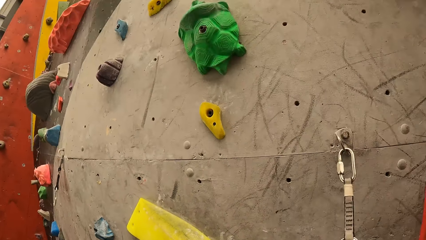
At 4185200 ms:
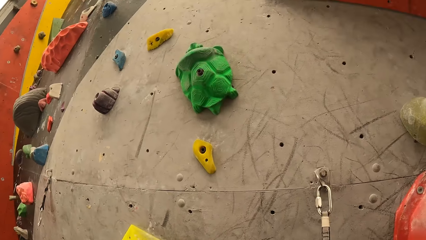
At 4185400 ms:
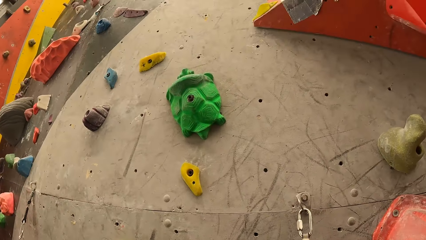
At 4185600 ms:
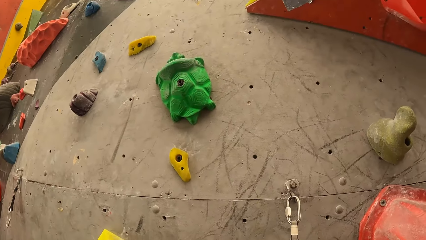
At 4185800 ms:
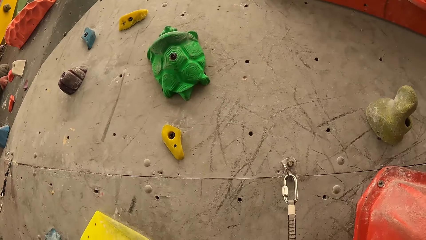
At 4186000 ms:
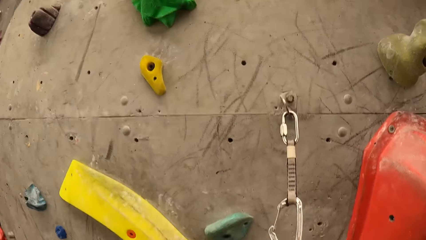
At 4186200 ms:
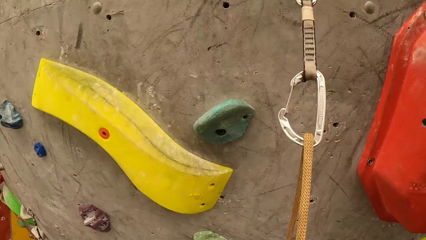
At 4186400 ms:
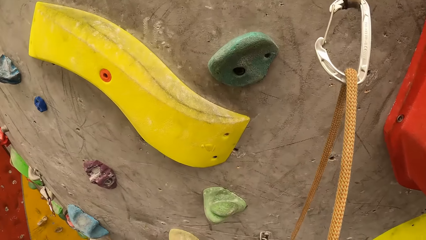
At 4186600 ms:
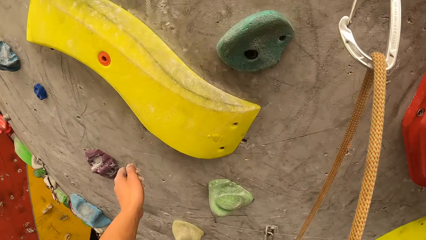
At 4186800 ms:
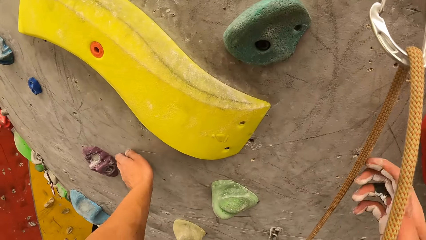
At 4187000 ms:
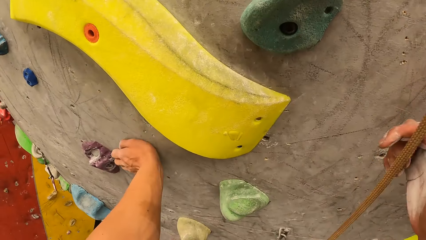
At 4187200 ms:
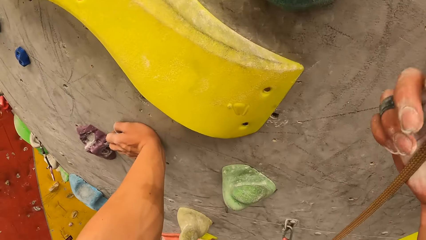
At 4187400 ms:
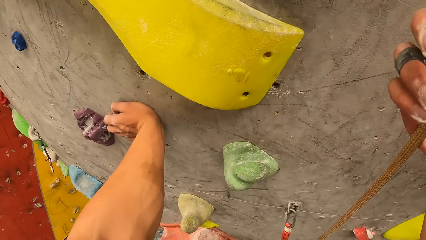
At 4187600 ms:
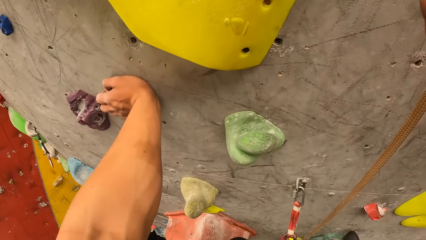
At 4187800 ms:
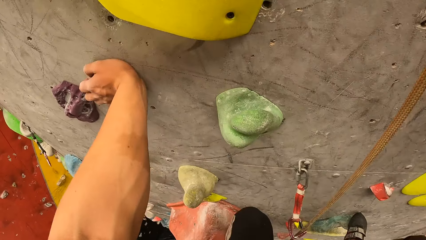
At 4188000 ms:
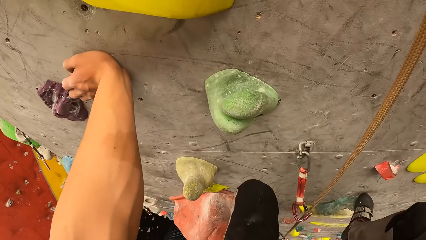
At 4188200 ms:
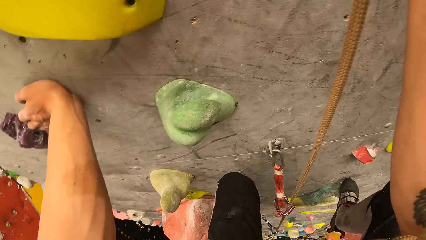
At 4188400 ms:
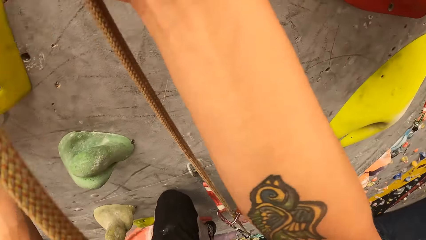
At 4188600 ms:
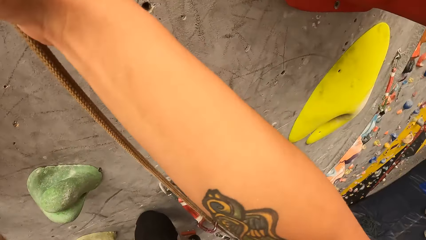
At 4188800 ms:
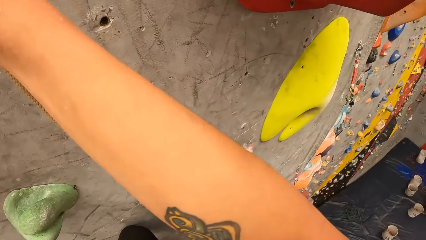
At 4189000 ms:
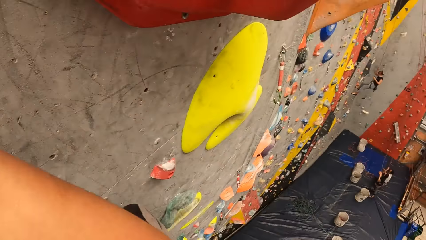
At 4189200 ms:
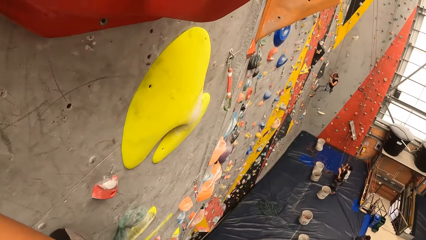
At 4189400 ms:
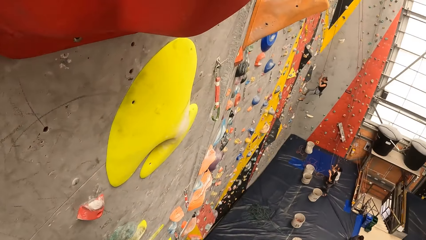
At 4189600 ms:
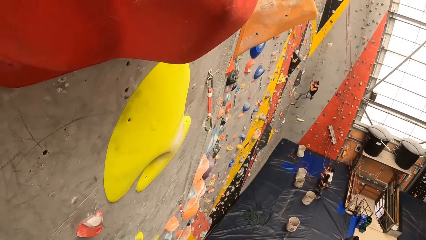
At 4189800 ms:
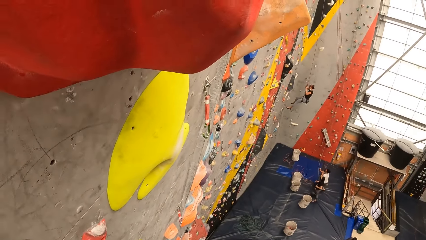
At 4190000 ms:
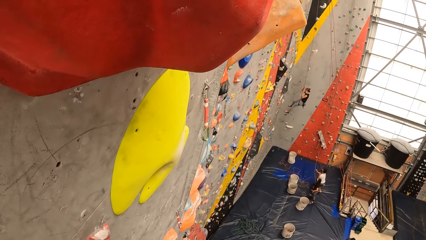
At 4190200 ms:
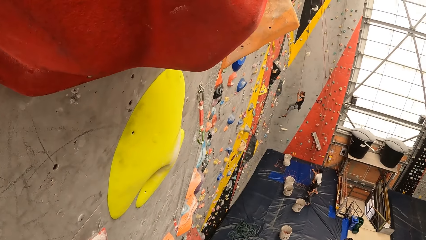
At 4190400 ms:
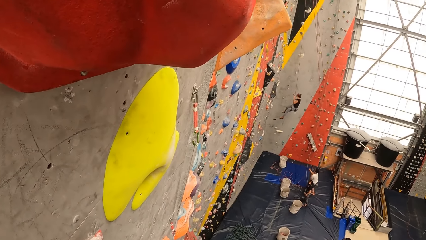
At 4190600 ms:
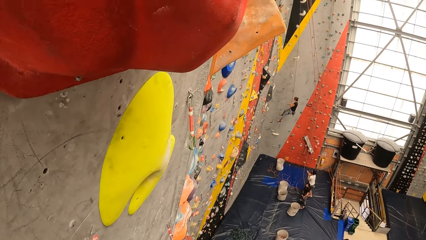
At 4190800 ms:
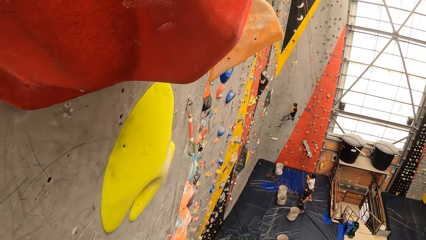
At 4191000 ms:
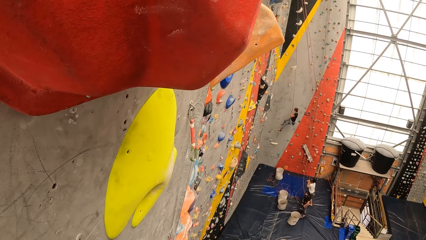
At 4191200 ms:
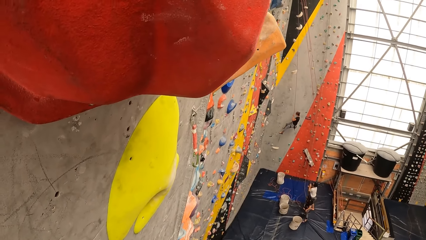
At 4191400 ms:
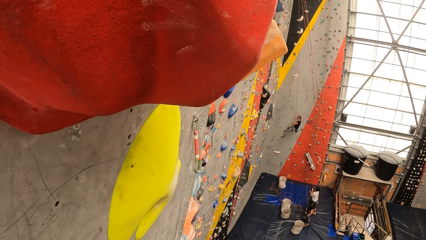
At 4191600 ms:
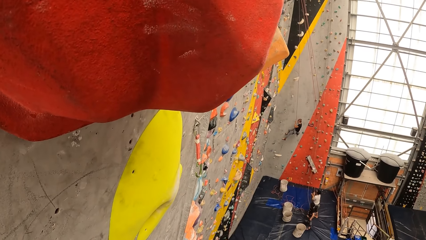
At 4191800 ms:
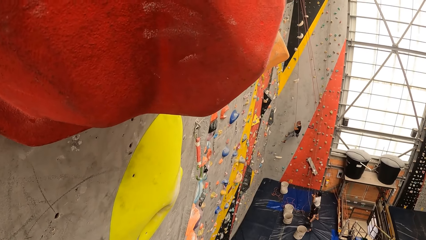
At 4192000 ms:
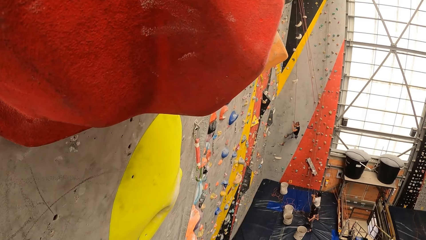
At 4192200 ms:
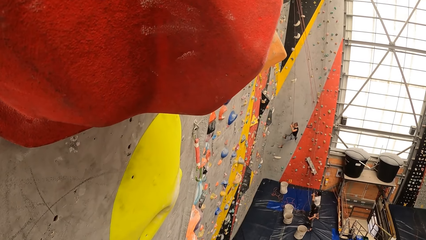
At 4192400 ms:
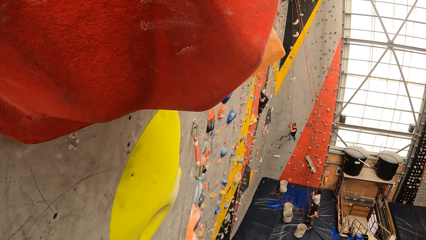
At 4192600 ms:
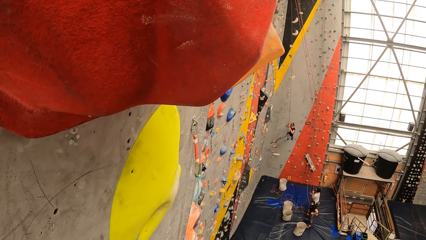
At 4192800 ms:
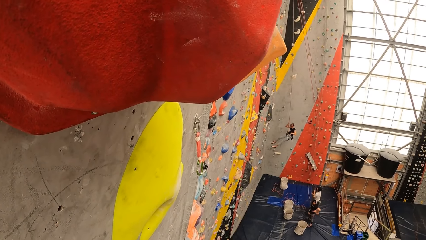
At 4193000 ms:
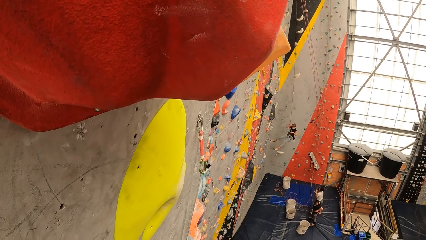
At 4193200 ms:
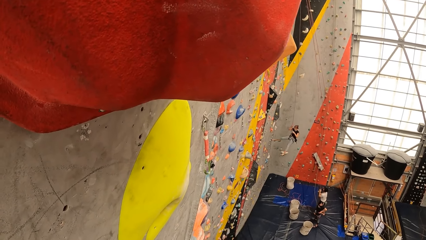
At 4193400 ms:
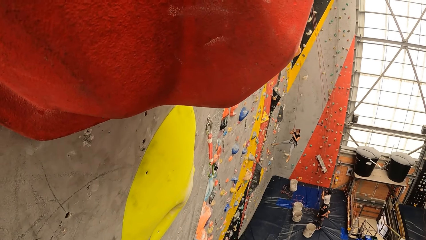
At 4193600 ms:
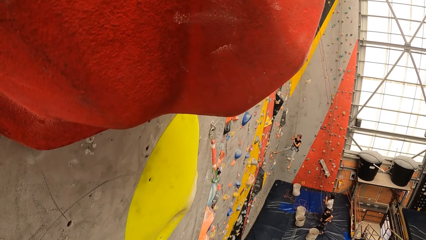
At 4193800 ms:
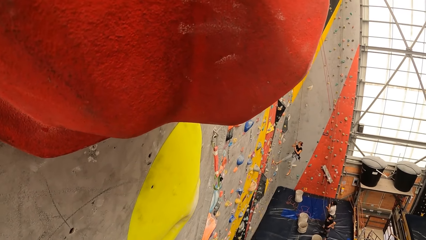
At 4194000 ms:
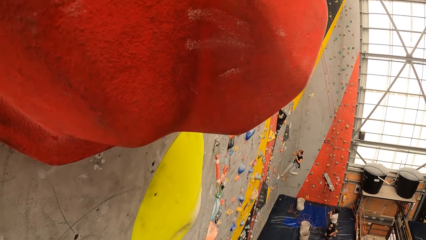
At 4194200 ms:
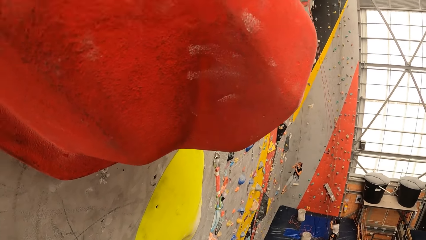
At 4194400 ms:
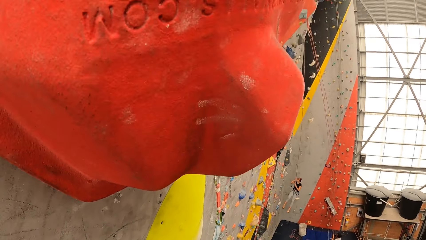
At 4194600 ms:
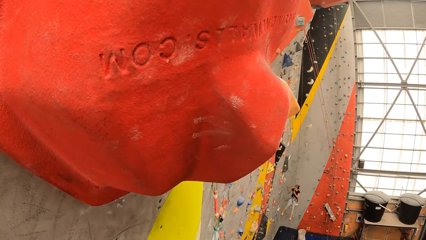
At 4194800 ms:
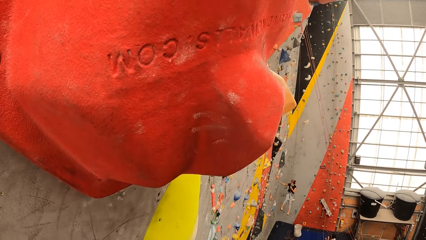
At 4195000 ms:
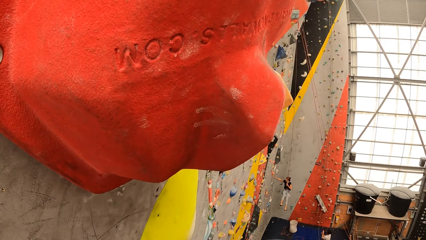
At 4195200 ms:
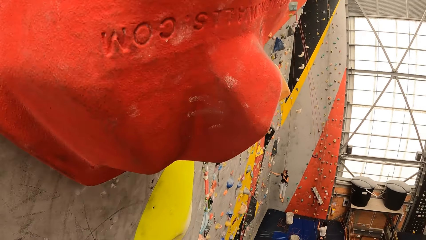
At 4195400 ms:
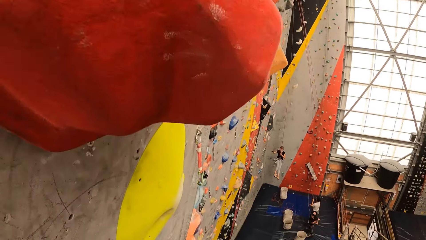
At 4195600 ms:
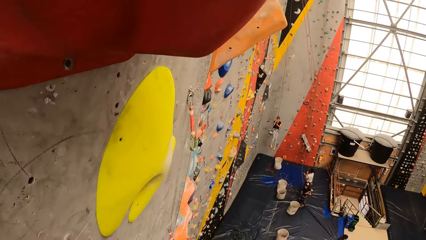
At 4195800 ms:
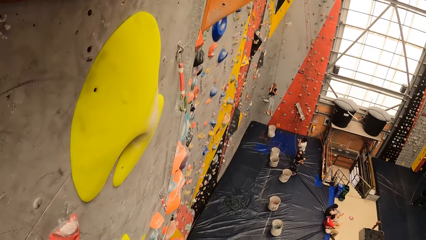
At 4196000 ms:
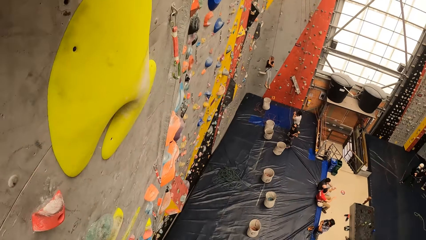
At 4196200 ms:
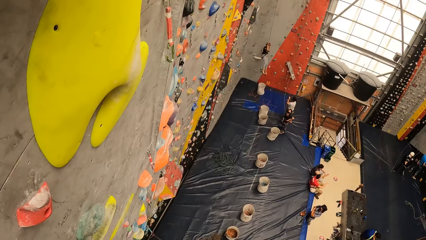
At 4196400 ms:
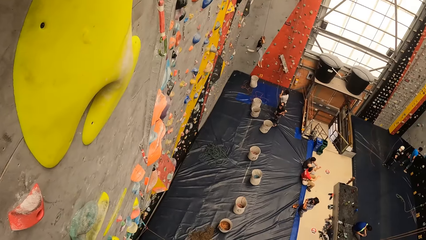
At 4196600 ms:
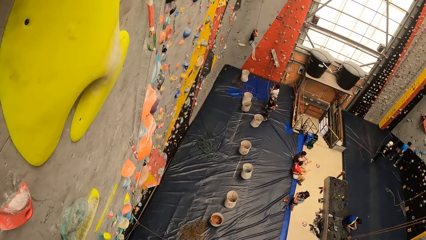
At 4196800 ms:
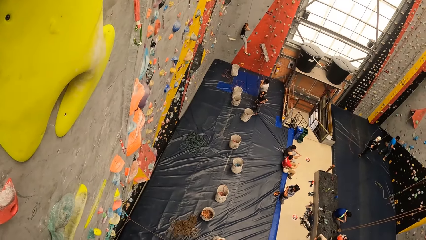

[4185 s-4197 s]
The camera wearer holds the rope. They look around.

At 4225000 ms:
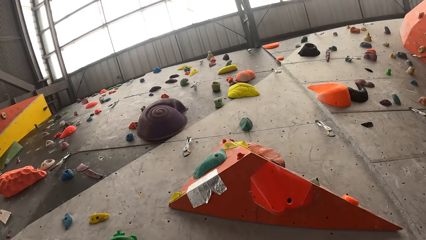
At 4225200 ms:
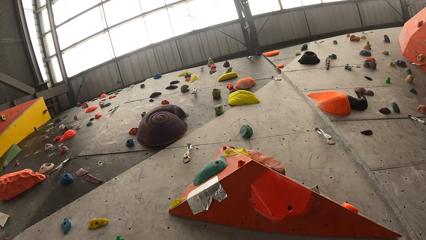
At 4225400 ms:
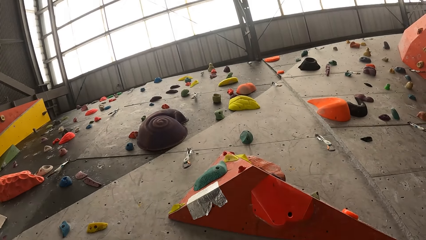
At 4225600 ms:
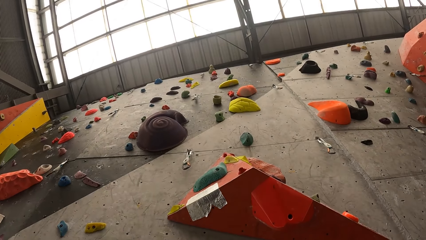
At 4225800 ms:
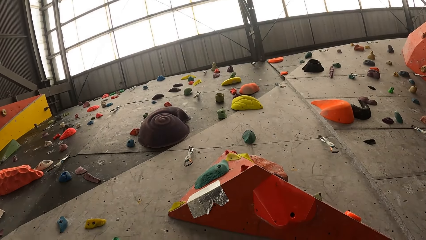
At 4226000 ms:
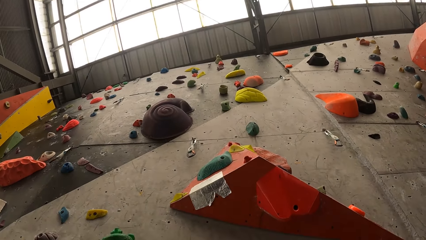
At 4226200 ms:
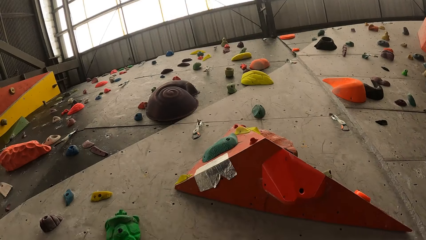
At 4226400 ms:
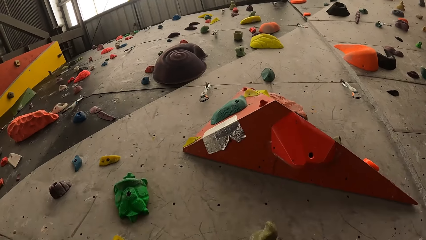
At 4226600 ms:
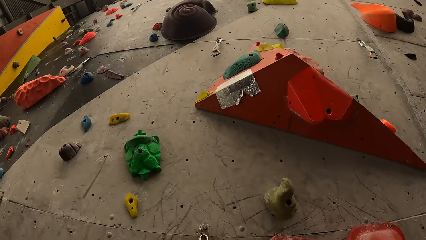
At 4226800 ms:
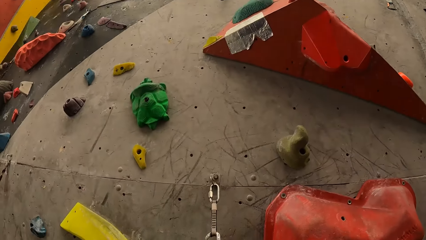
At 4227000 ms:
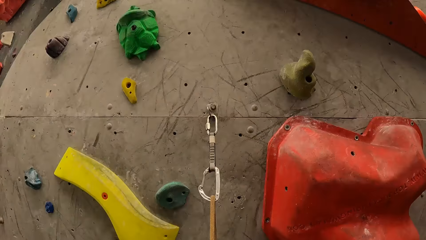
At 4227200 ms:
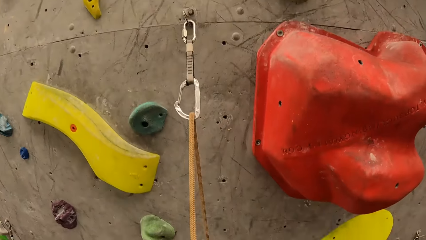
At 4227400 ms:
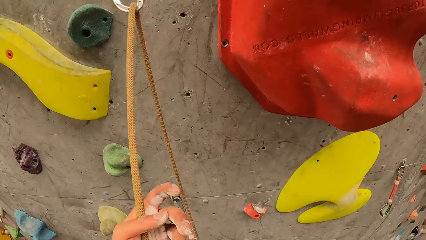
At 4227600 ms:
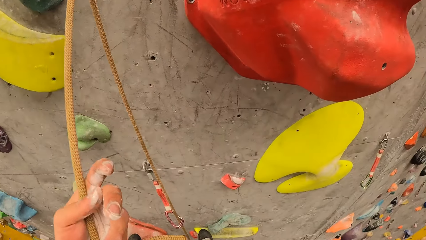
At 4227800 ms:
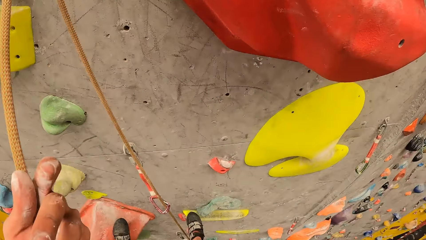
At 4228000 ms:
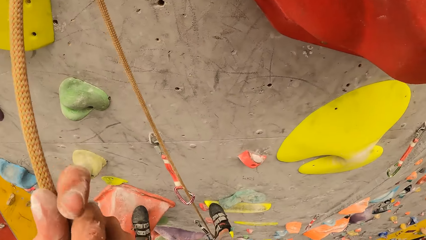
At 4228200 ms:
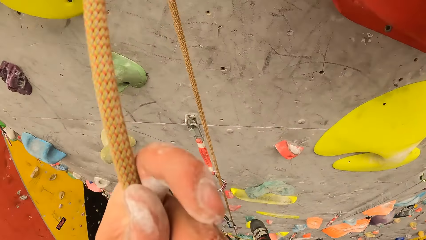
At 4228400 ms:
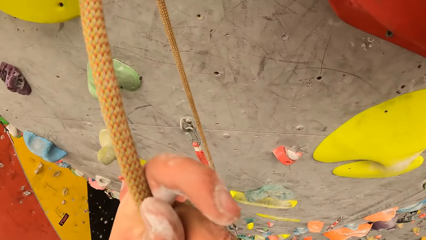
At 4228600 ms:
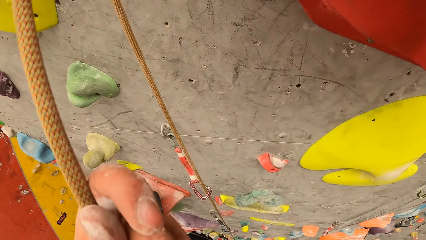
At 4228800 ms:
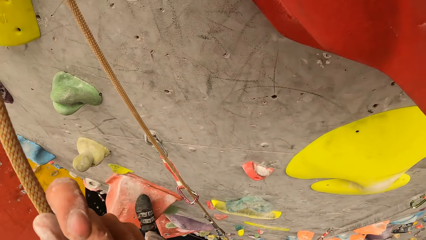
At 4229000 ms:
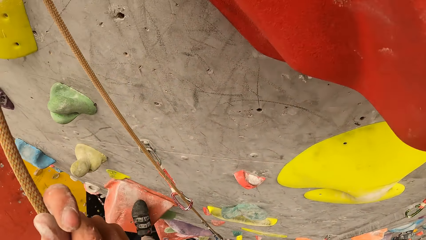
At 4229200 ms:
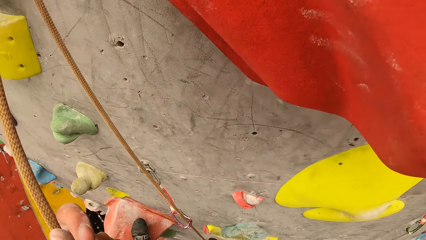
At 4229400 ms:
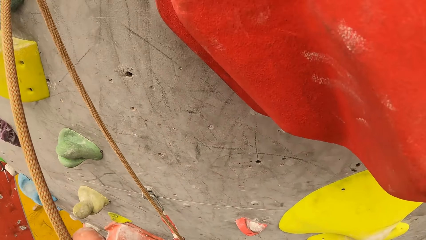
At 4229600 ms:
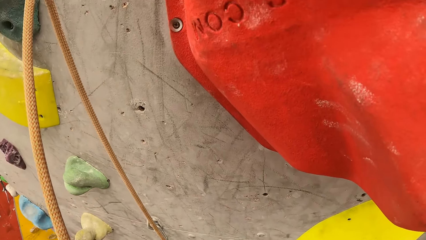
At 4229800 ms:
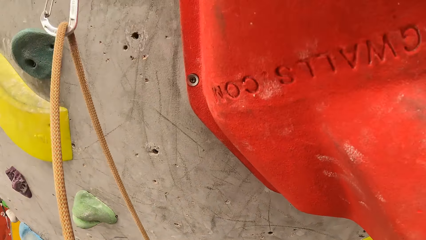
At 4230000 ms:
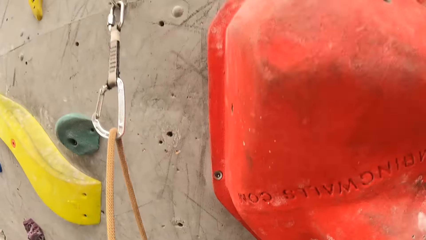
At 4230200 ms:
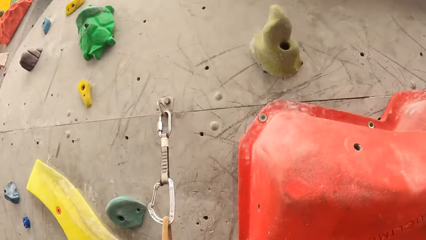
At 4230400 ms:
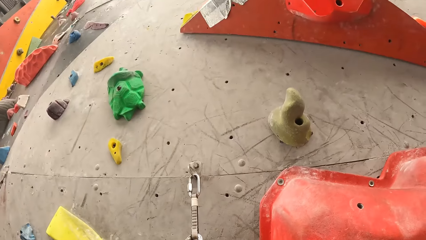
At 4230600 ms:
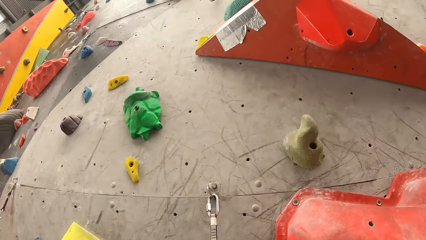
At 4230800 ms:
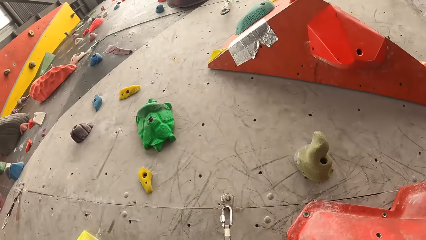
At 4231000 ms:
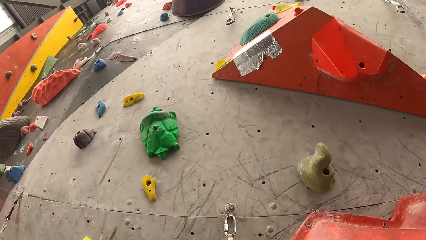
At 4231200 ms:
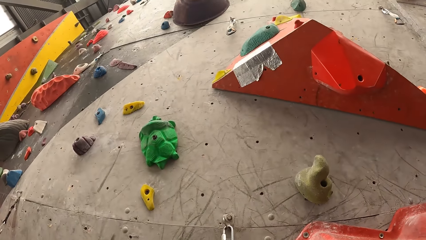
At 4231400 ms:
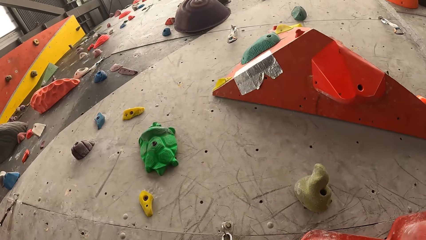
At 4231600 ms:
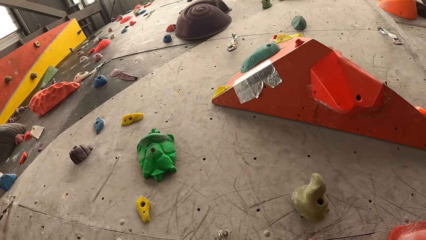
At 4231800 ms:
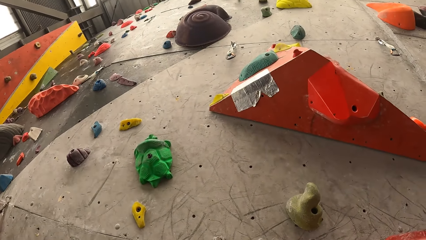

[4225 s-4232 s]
The camera wearer looks up. They hold the rope. They look around.
